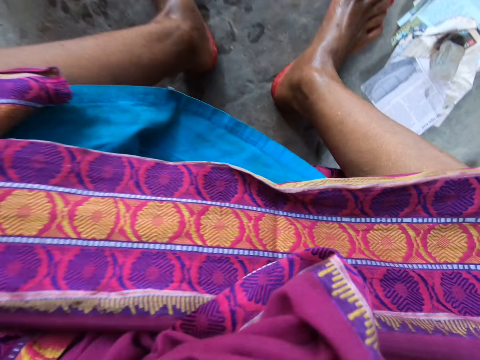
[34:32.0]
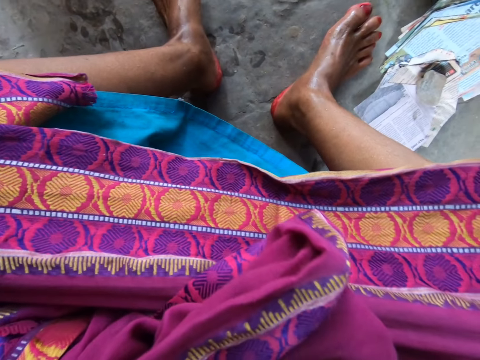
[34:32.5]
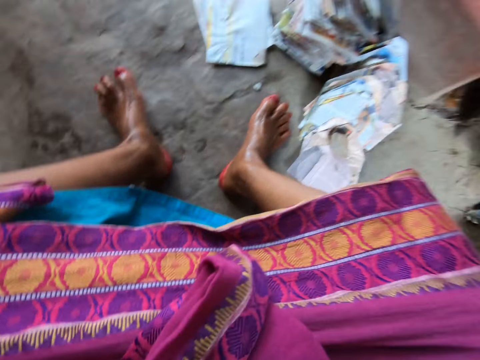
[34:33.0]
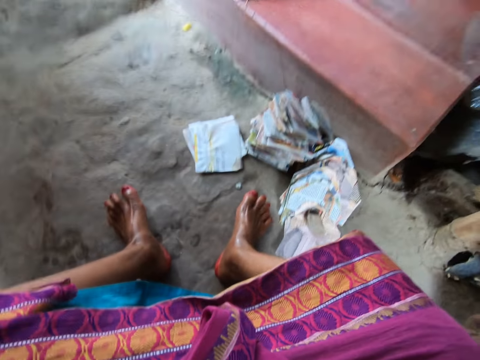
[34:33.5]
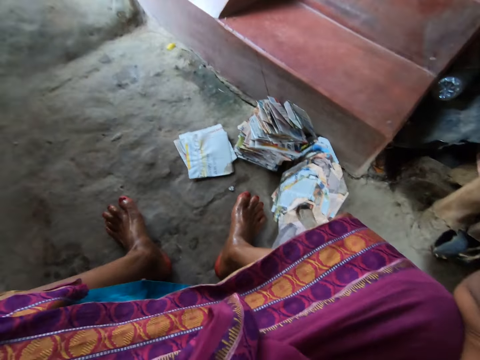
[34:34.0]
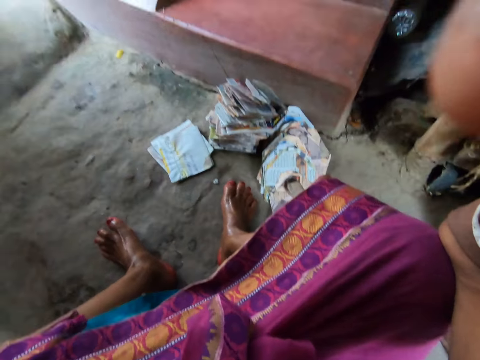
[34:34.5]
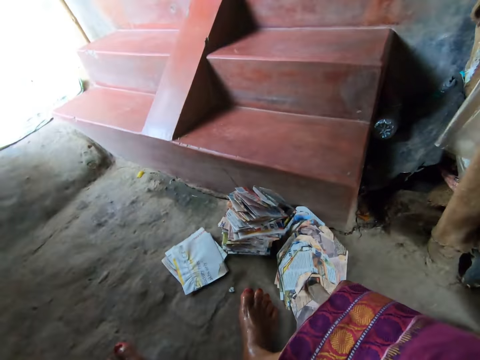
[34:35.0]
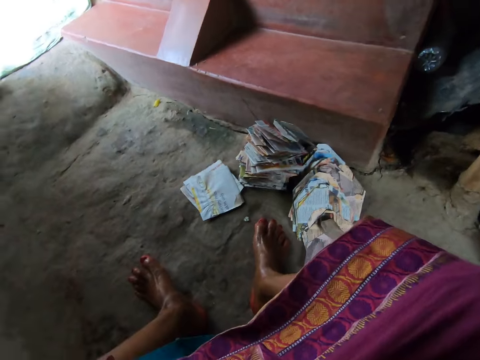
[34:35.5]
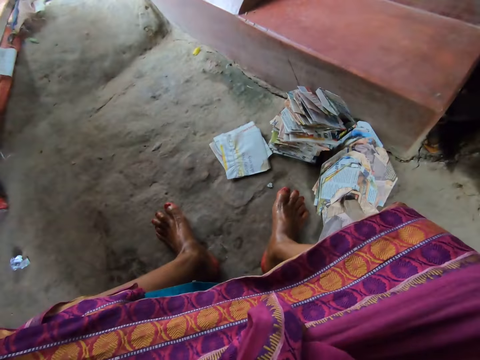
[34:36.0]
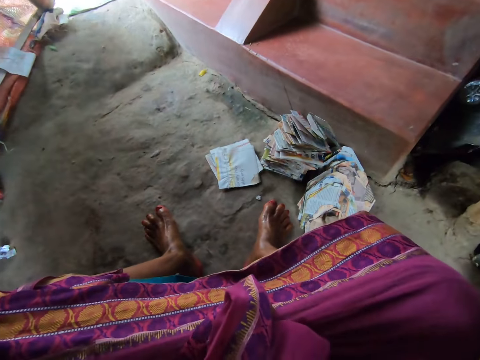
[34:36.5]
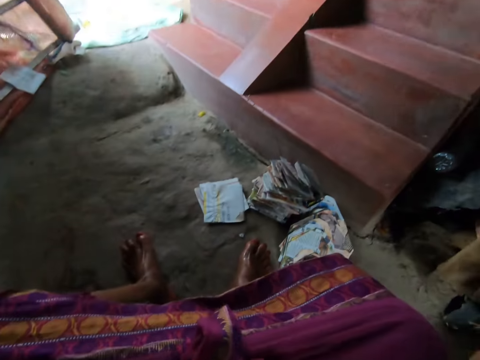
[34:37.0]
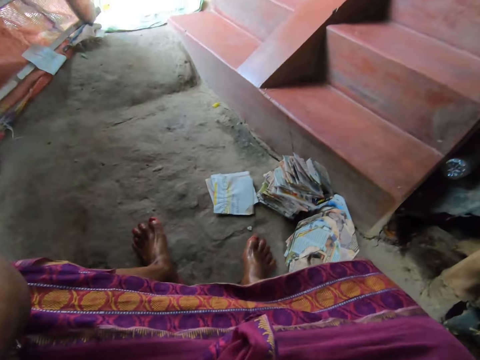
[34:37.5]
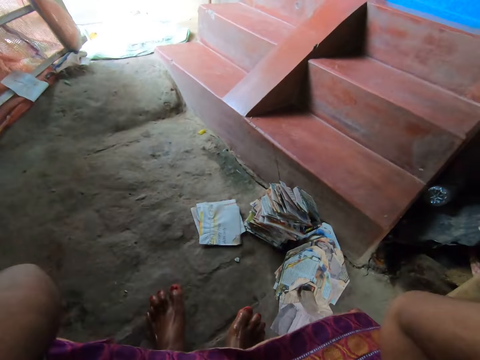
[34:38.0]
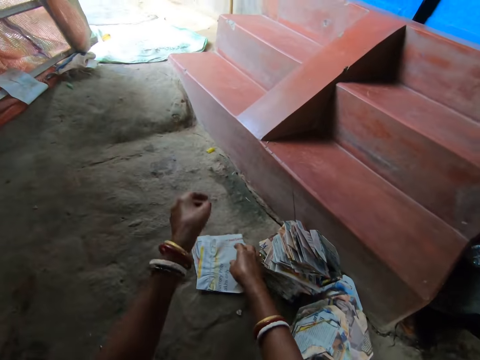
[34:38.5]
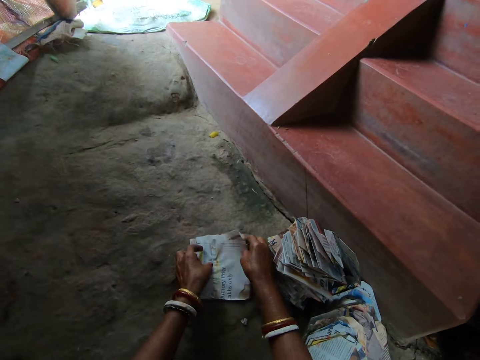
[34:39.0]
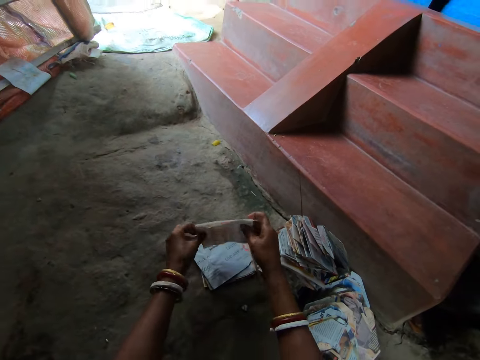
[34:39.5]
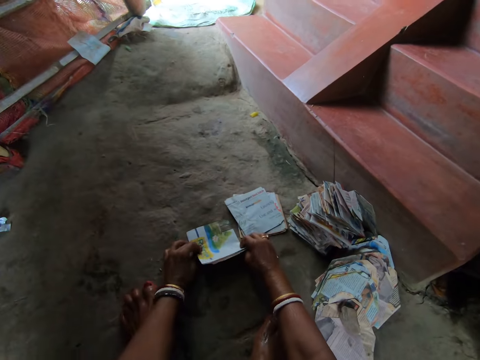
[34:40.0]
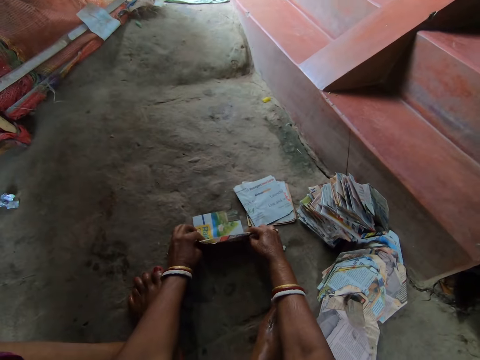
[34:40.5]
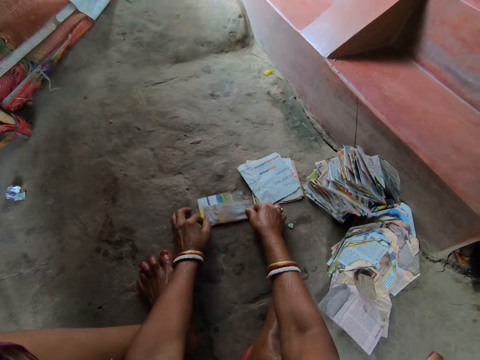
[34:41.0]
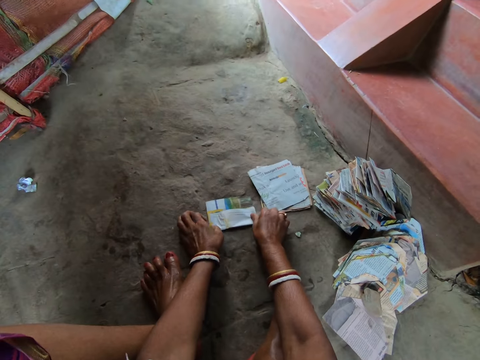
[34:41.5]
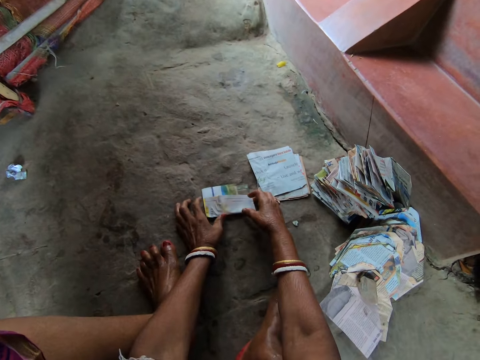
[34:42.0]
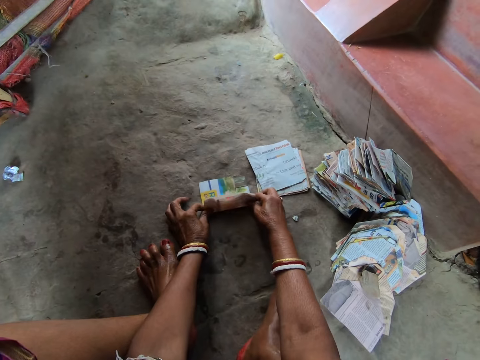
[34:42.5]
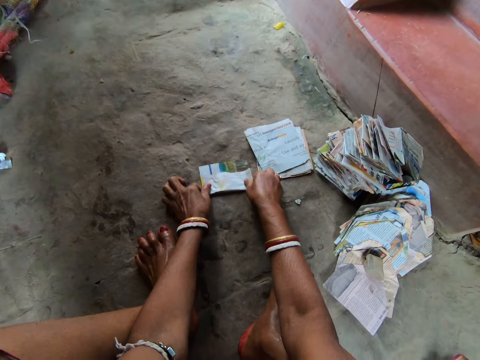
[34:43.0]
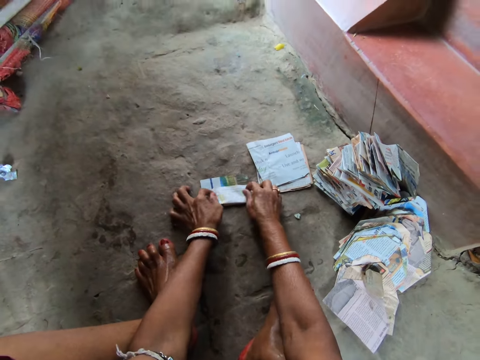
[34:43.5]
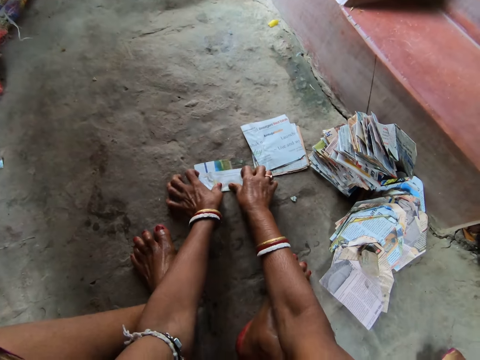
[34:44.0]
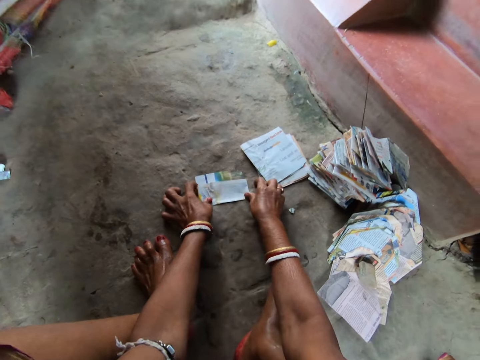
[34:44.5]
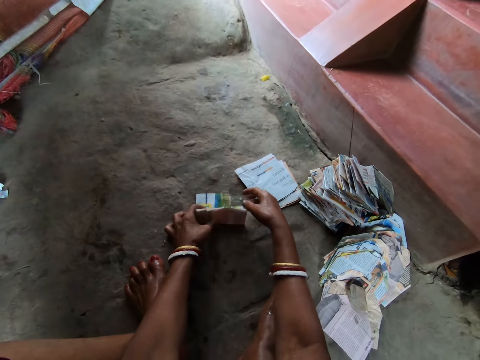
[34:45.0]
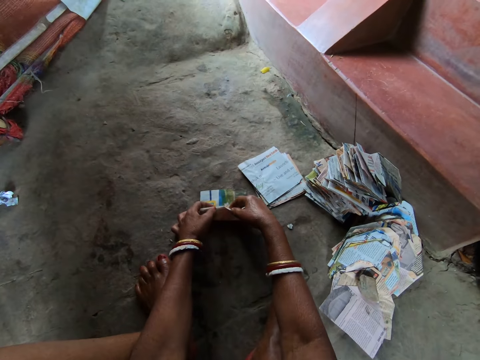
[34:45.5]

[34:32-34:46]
The camera wearer wears the camera on her head with both hands. She takes a piece of newspaper from the ground with both hands. She places the piece of newspaper in both hands on the ground. She folds the piece of newspaper on the ground with both hands.

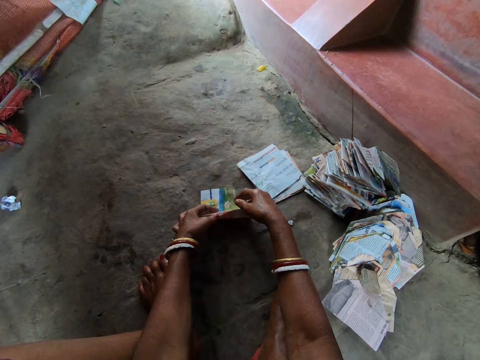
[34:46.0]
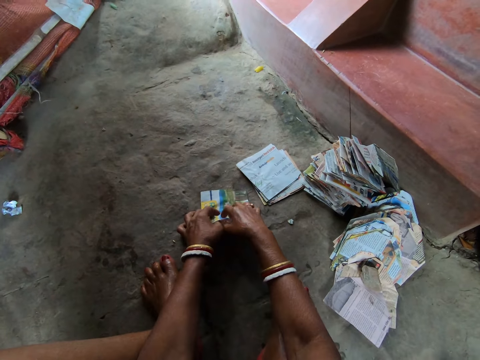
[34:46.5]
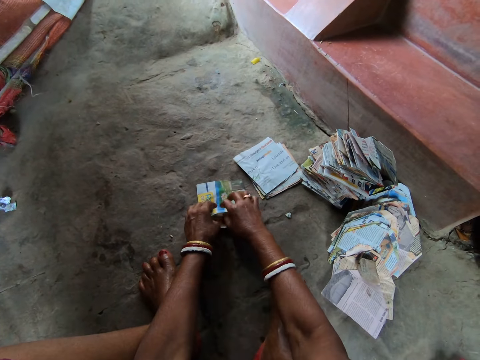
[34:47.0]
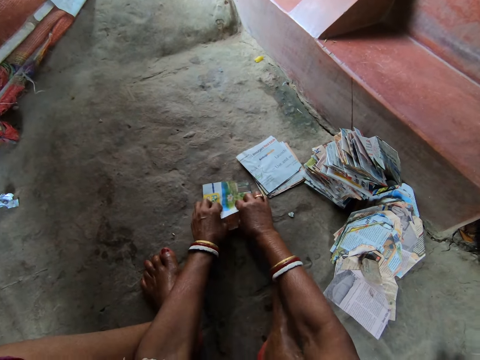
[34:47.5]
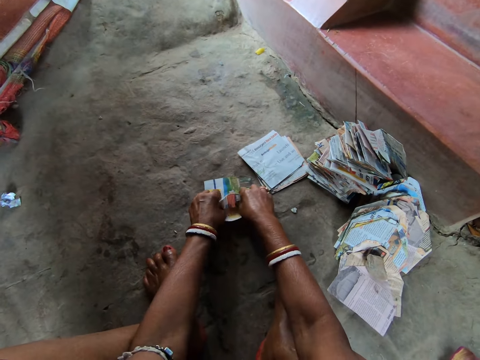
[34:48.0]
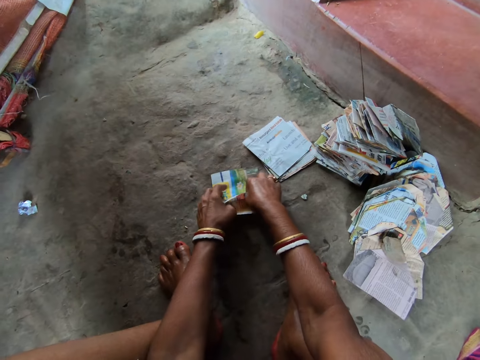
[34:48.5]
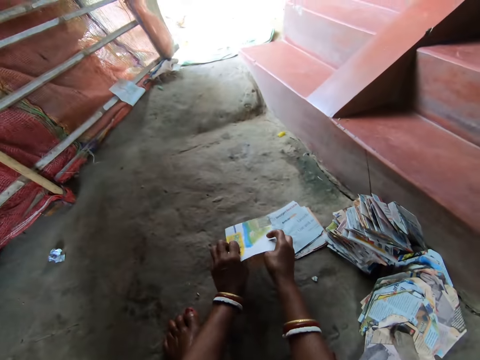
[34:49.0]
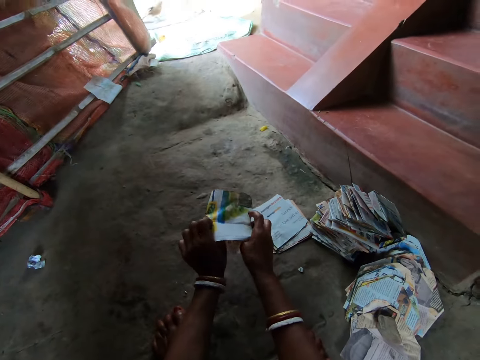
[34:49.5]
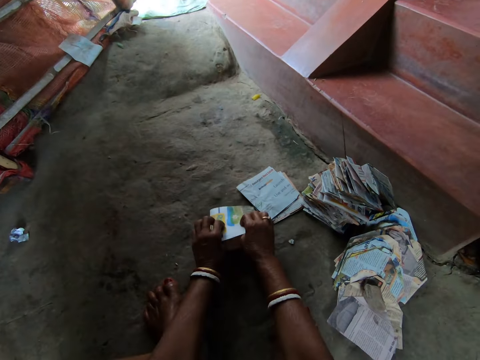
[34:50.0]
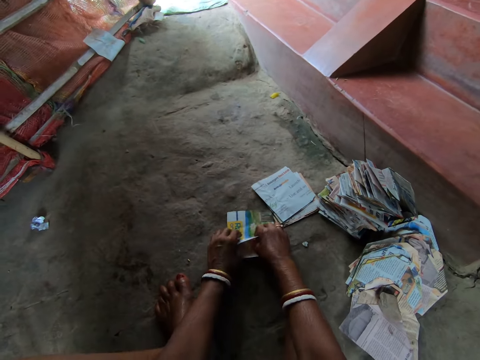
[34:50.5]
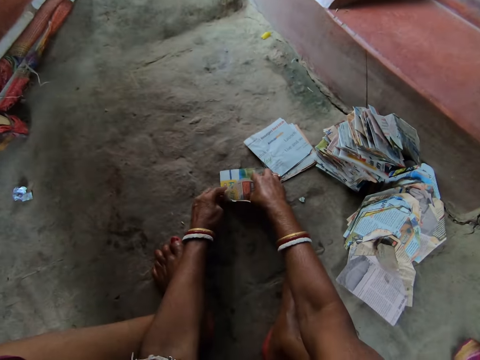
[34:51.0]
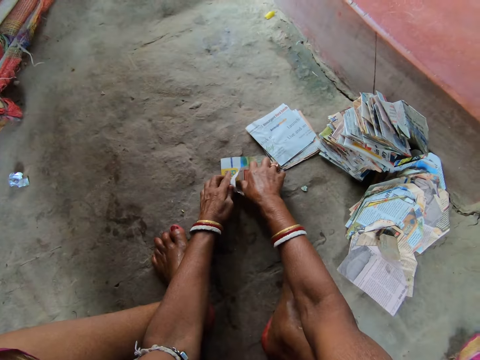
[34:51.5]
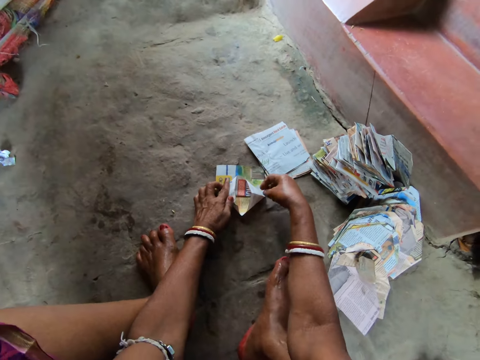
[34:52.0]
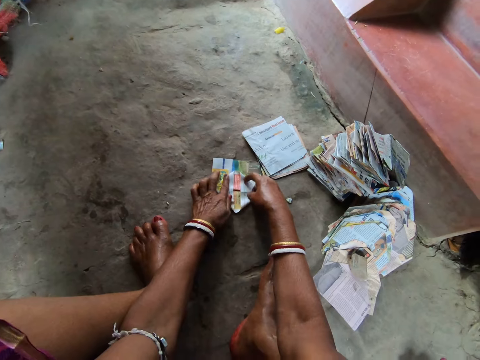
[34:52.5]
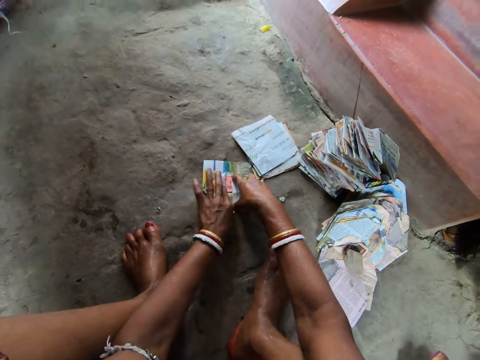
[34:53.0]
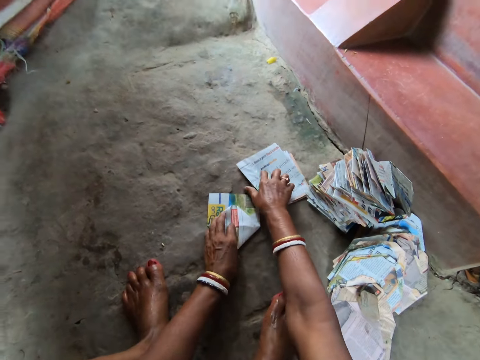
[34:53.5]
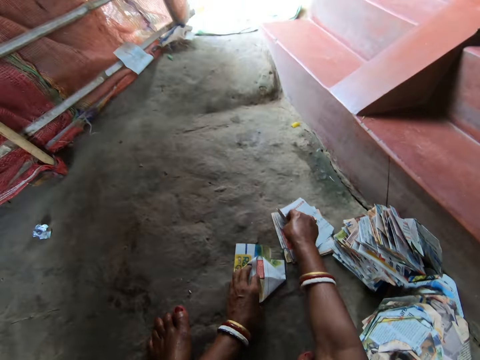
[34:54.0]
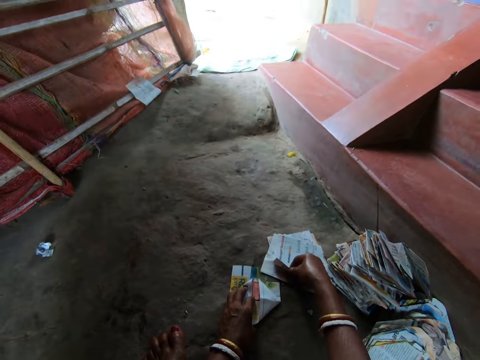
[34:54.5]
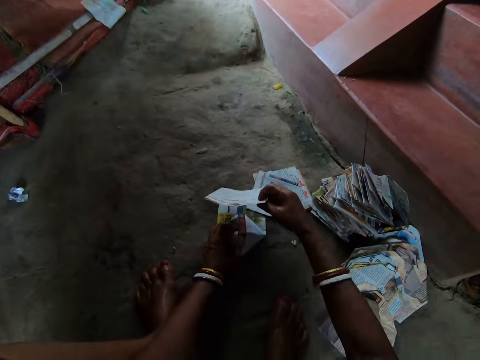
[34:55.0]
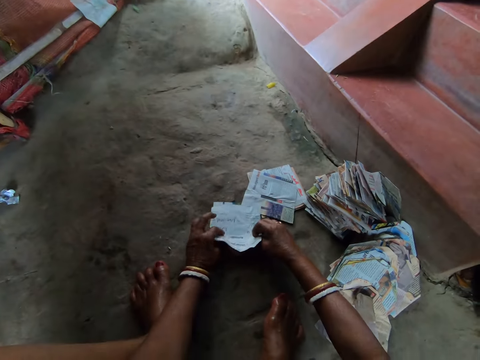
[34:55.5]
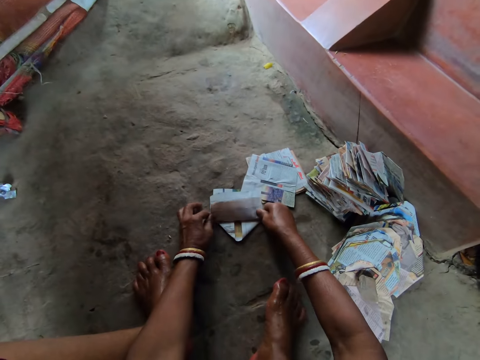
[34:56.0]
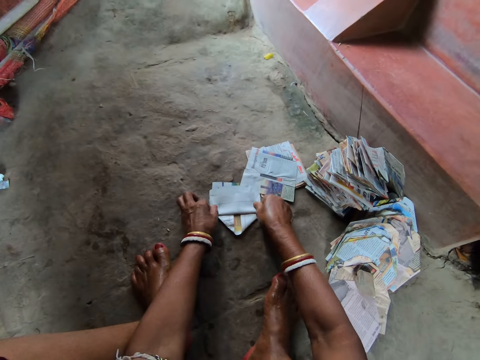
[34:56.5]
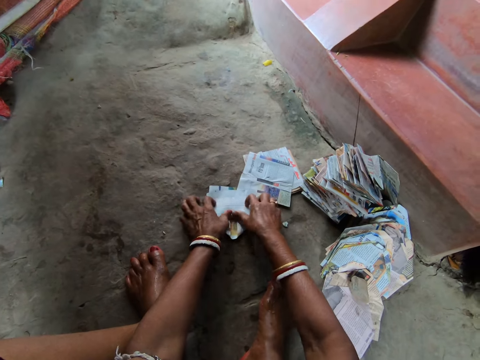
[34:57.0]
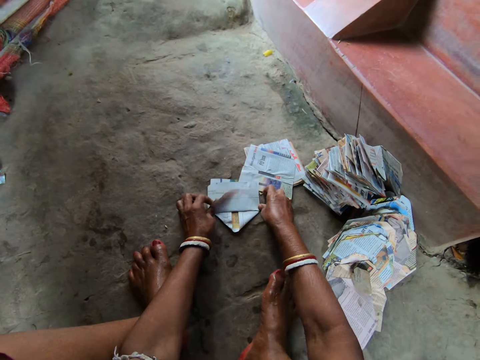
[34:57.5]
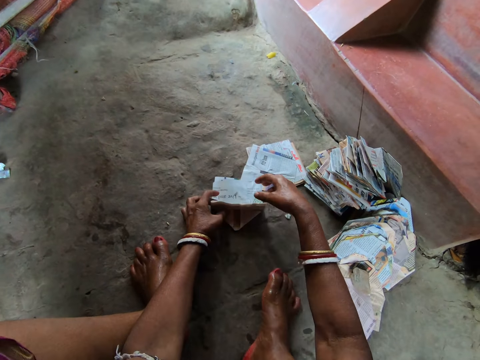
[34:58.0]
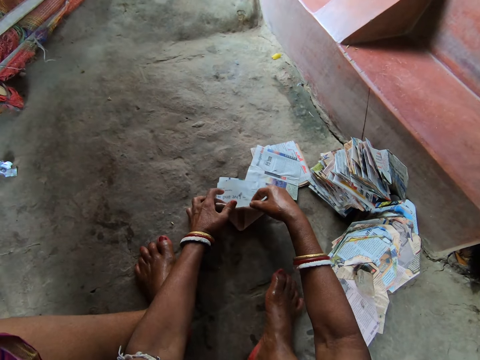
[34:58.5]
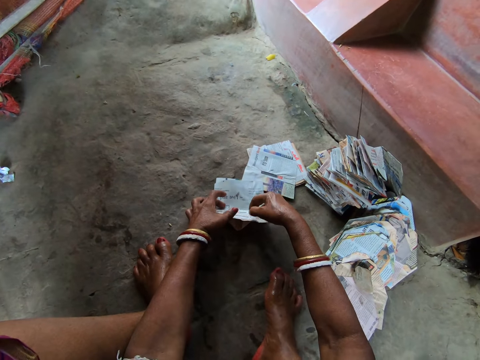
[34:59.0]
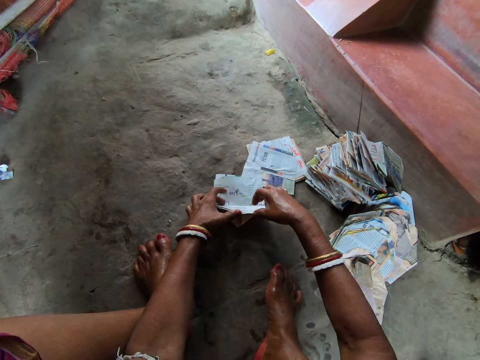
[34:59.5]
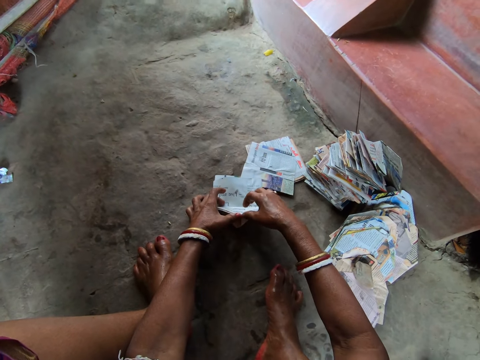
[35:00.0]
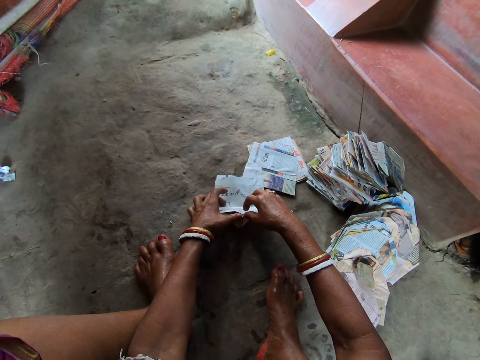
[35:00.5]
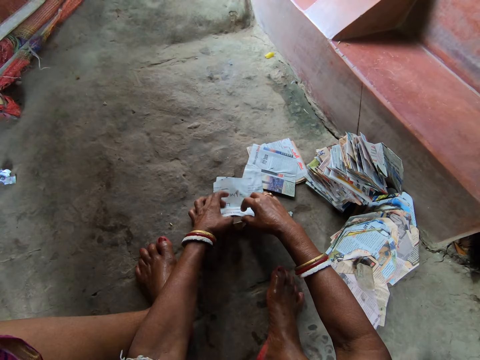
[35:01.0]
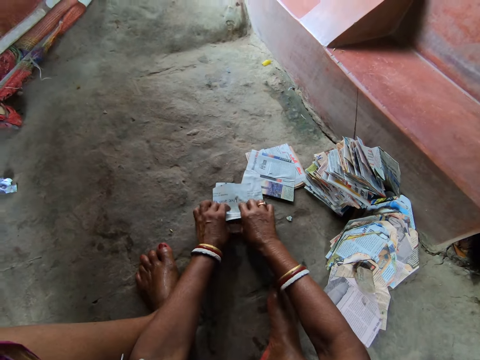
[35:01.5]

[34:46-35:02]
The camera wearer raises the piece of newspaper in both hands. She places the piece of newspaper in both hands on the ground. She folds the piece of newspaper on the ground with both hands. She takes the piece of newspaper from the ground with her right hand. She places the piece of newspaper in her right hand on the piece of newspaper on the ground. She folds the piece of newspaper on the ground with both hands.
